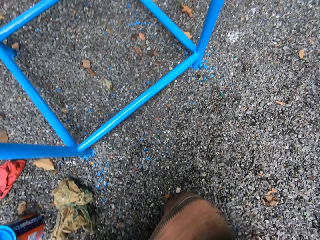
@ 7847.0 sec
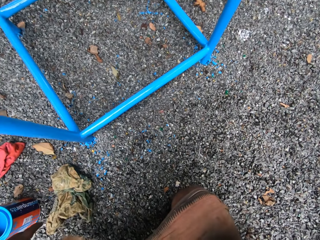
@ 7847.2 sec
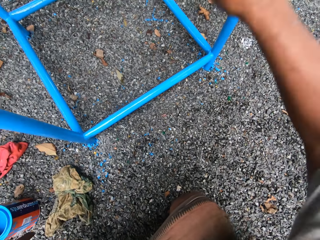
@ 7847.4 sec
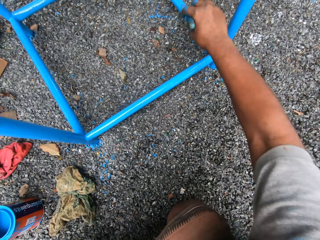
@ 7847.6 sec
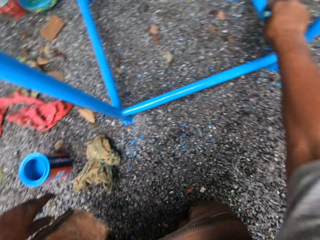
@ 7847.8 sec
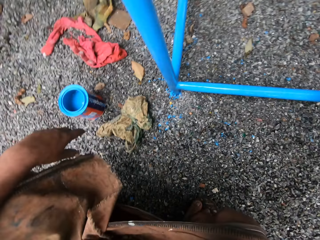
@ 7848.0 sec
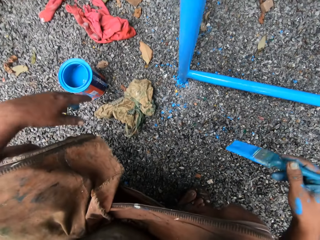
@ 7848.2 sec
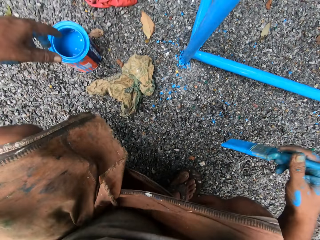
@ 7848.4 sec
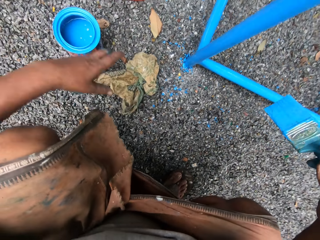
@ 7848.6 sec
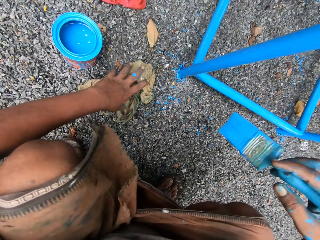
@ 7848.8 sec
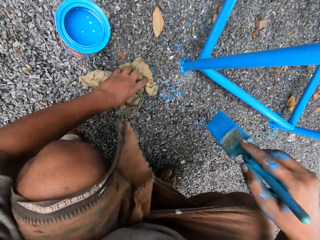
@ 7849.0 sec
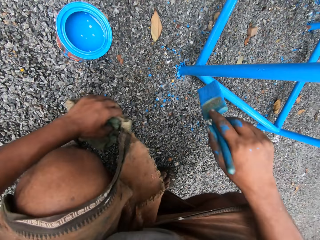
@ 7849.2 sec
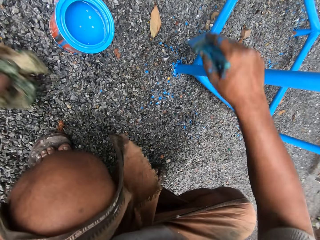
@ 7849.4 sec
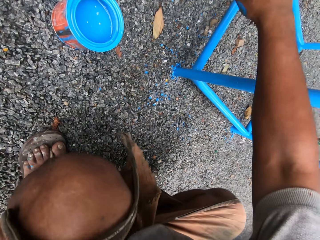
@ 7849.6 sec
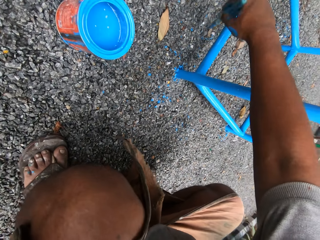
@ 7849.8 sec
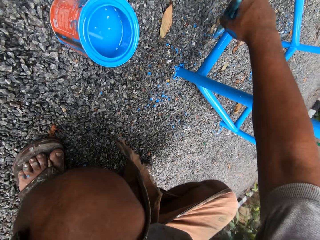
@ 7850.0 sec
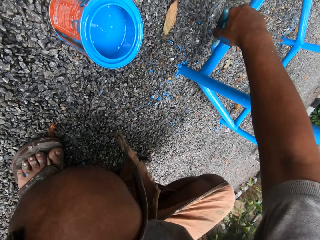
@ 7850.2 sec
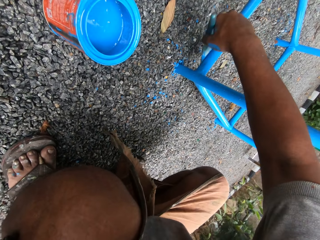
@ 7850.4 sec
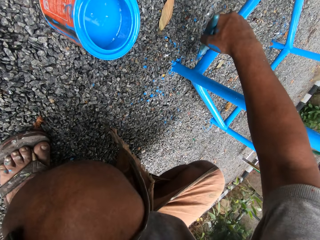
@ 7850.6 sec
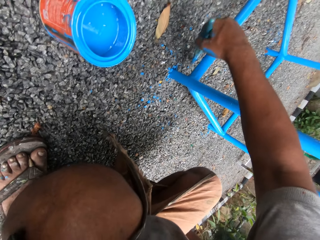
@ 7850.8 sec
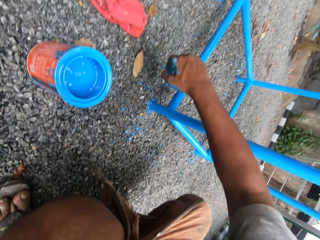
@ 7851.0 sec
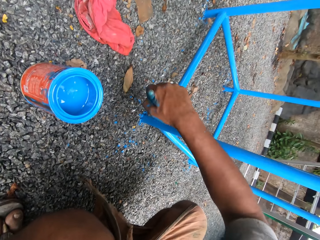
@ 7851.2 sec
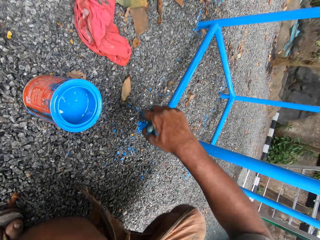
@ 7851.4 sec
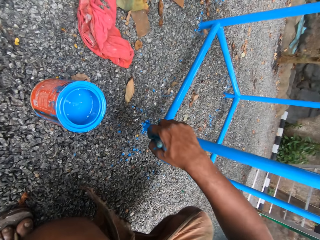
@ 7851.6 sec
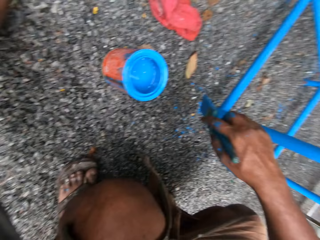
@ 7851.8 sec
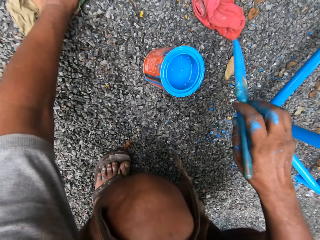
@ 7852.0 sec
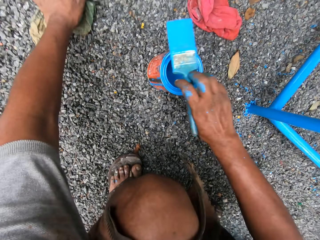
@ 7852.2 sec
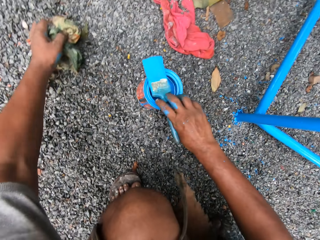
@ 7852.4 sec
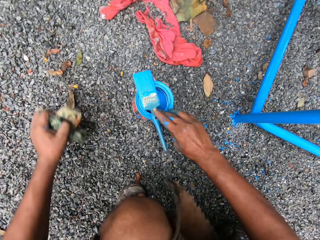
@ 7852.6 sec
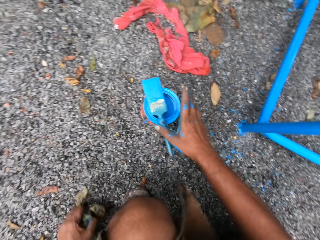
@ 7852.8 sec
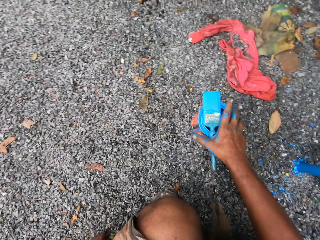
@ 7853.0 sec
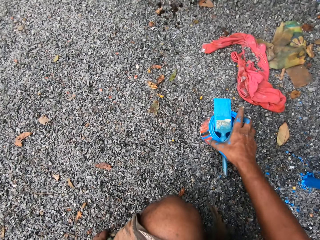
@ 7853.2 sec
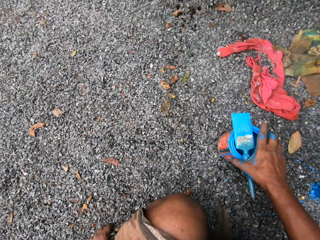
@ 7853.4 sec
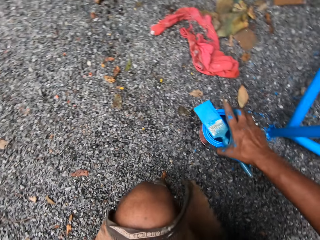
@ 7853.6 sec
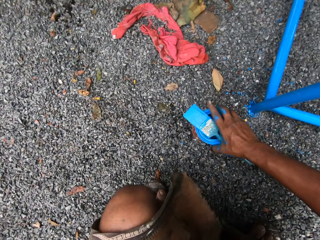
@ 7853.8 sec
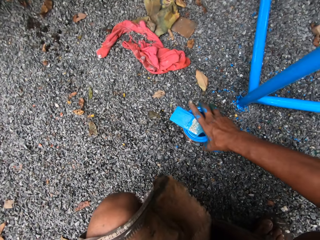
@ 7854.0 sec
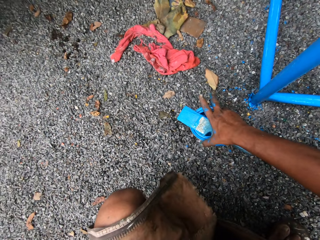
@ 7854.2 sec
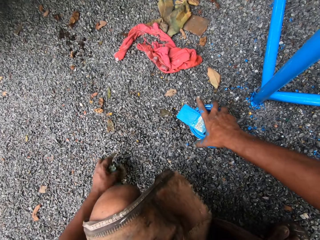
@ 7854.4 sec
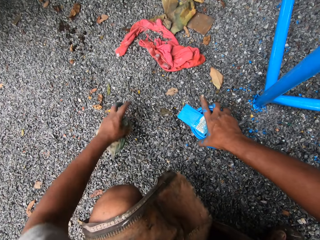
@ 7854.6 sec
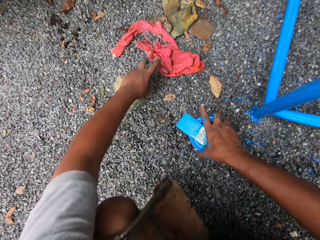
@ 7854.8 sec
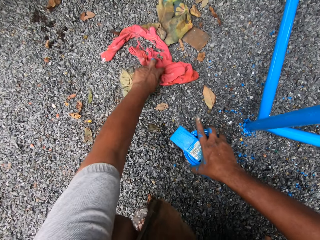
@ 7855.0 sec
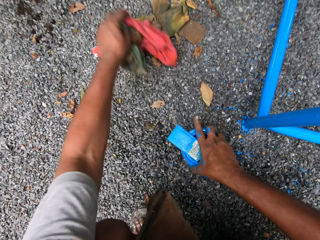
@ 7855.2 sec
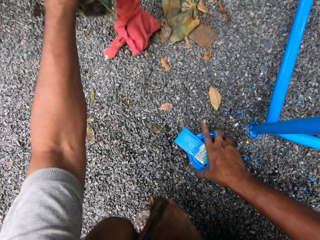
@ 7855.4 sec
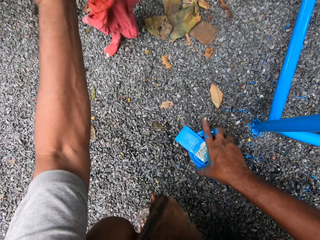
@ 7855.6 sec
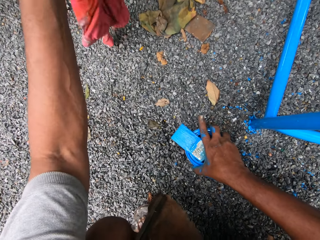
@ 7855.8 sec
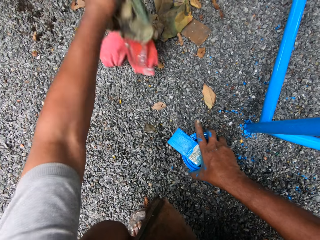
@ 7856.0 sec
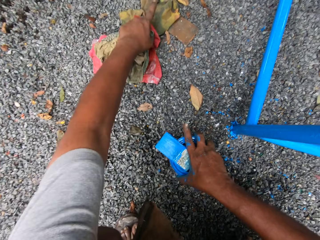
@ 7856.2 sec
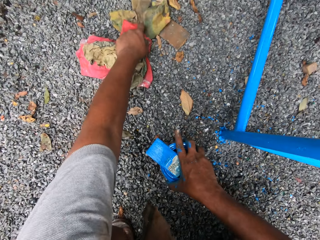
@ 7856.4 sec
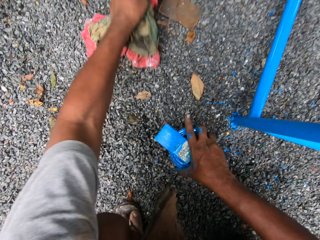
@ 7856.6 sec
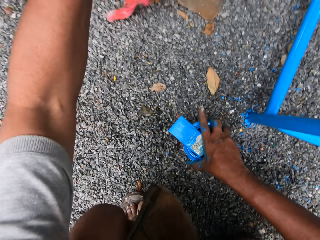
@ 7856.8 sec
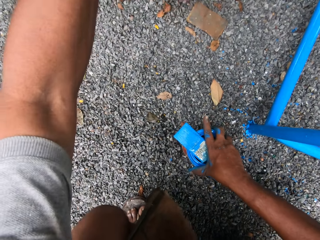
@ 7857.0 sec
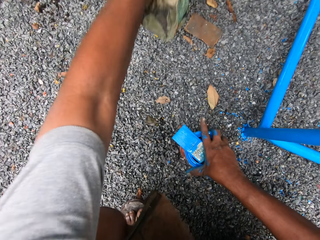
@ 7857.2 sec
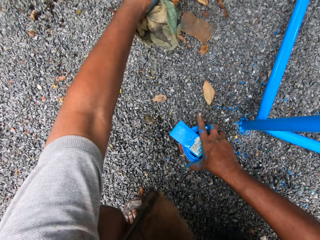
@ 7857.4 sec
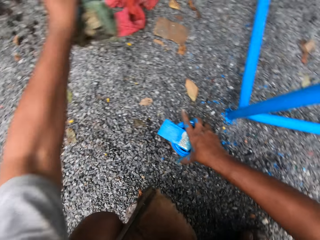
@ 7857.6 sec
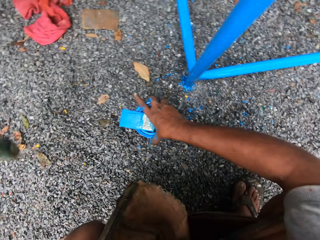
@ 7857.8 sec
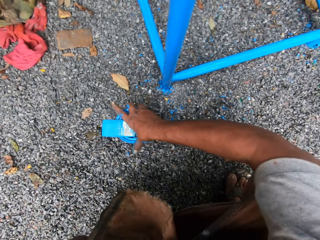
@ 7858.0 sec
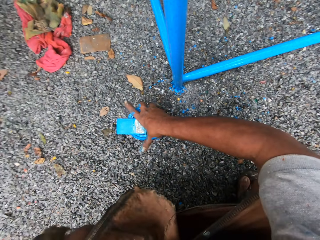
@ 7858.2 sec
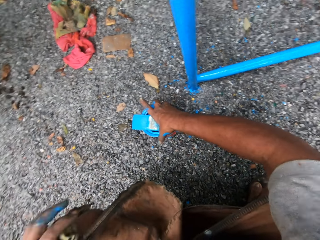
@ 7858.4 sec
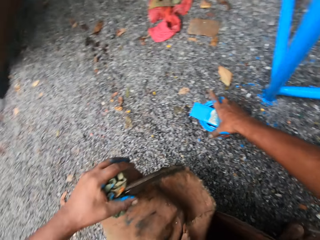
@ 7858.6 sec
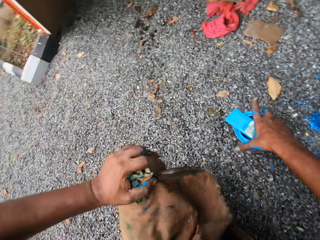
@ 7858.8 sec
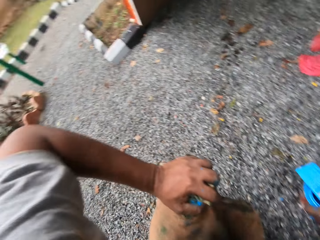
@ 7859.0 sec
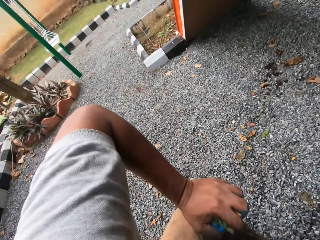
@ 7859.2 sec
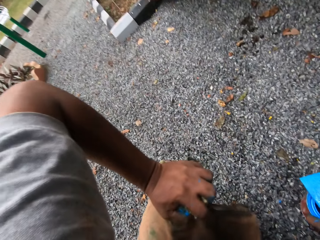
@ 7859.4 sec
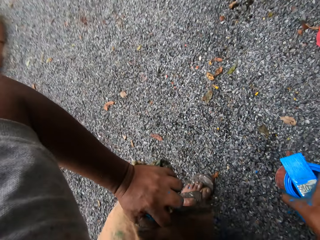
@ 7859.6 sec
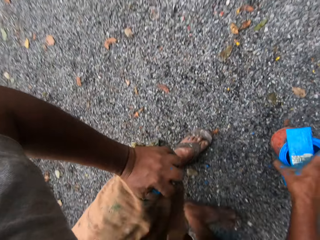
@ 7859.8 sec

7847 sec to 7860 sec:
The camera wearer takes the cloth from the ground with his left hand. He paints the stand of the slide with the brush in his right hand. He takes the cloth from the ground with his left hand. He puts the brush on the can of blue paint on the ground with his right hand. He takes the can of blue paint from the ground with his right hand. He puts the can of blue paint on the ground with his right hand. He takes the cloth from the ground with his left hand. He does so again. He puts the cloths on the ground with his left hand.

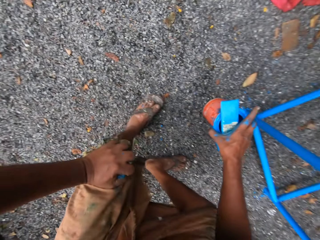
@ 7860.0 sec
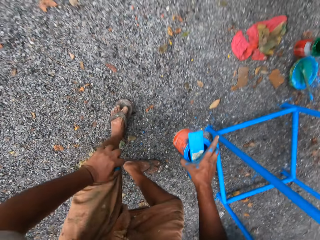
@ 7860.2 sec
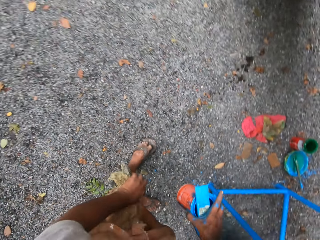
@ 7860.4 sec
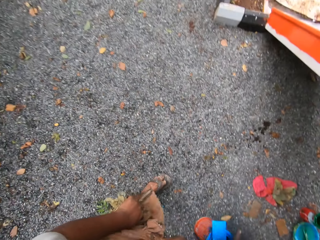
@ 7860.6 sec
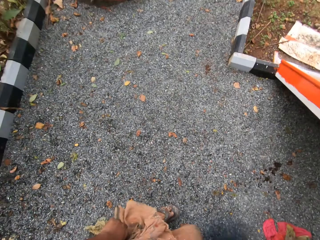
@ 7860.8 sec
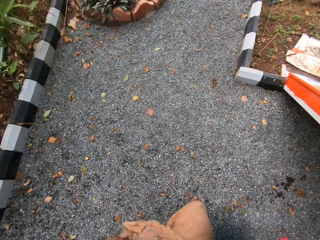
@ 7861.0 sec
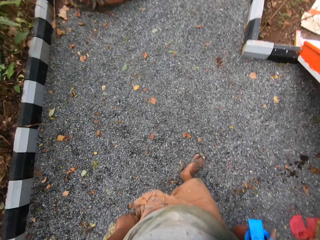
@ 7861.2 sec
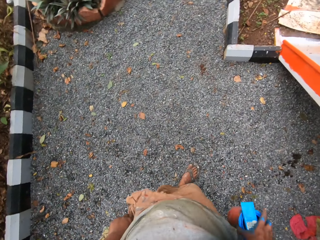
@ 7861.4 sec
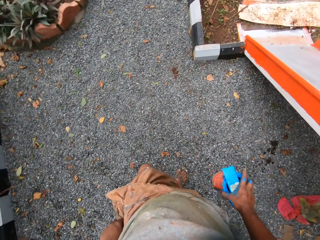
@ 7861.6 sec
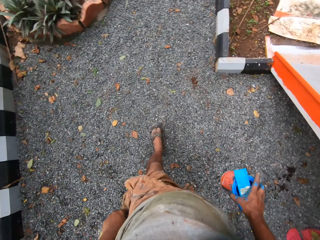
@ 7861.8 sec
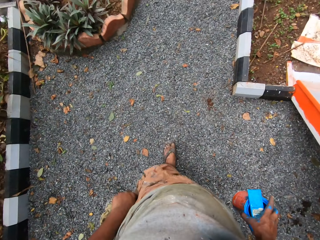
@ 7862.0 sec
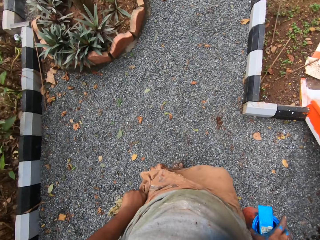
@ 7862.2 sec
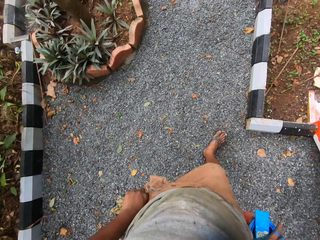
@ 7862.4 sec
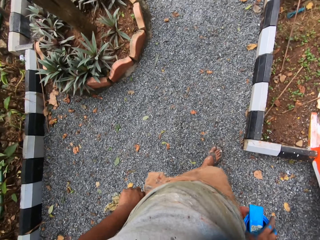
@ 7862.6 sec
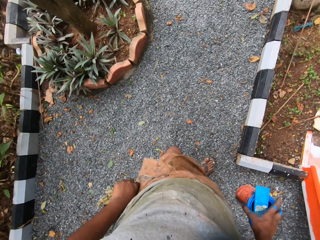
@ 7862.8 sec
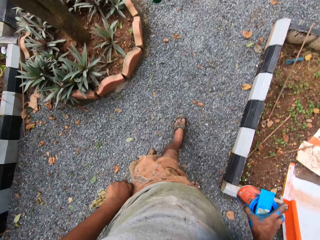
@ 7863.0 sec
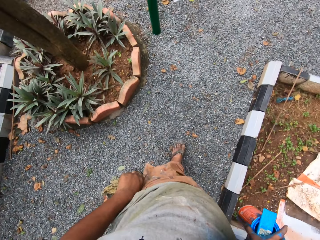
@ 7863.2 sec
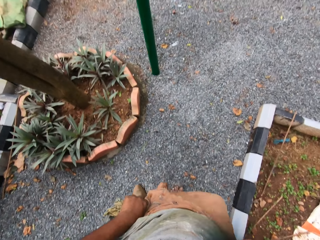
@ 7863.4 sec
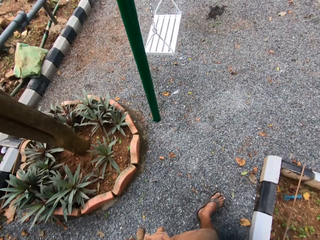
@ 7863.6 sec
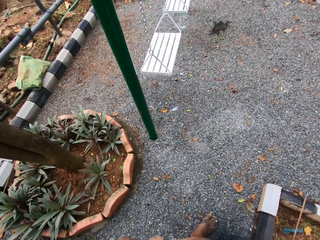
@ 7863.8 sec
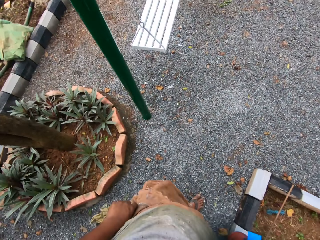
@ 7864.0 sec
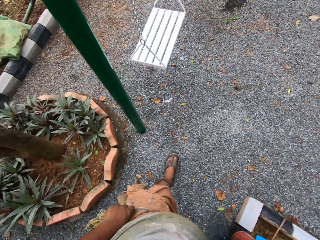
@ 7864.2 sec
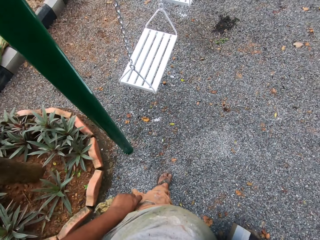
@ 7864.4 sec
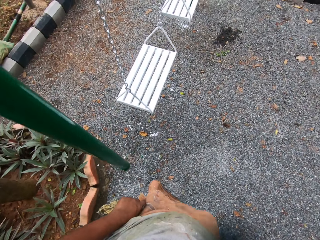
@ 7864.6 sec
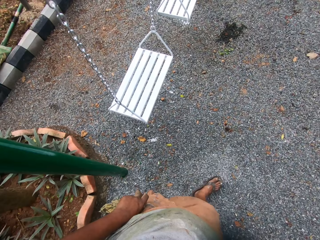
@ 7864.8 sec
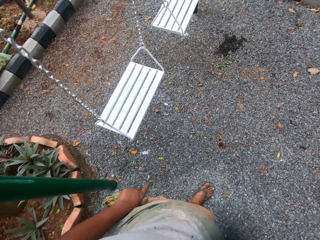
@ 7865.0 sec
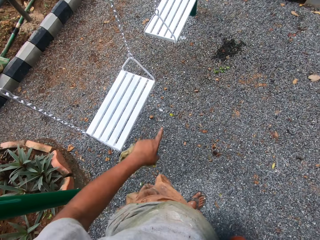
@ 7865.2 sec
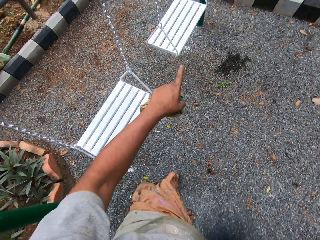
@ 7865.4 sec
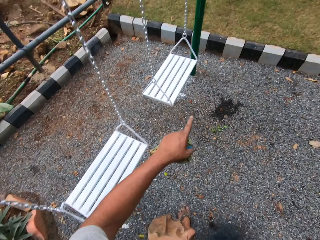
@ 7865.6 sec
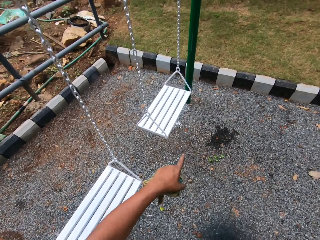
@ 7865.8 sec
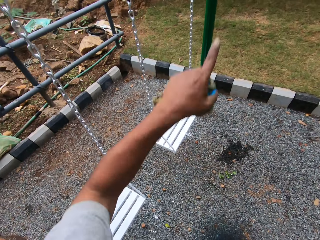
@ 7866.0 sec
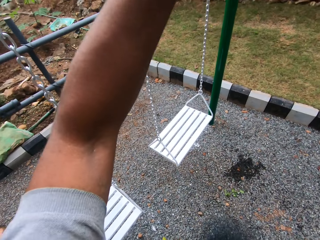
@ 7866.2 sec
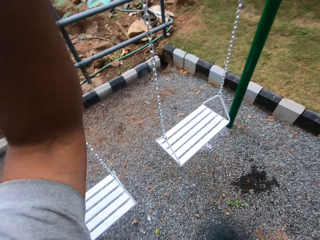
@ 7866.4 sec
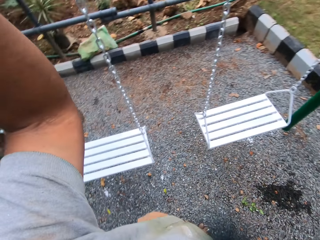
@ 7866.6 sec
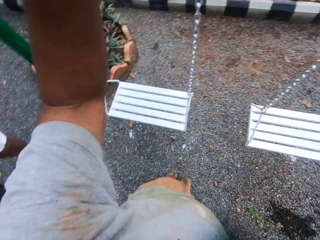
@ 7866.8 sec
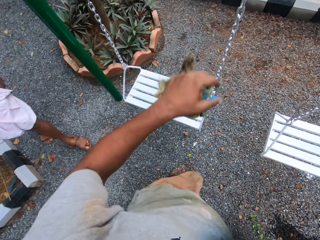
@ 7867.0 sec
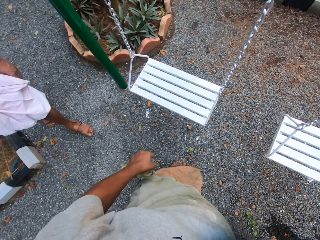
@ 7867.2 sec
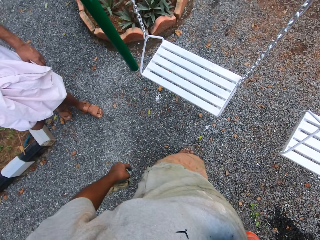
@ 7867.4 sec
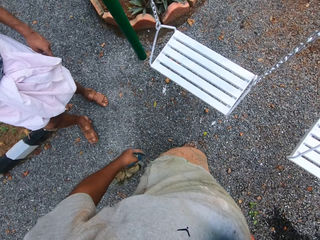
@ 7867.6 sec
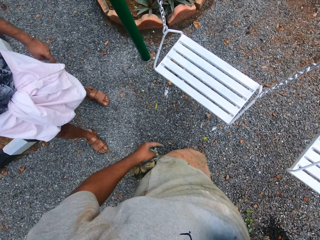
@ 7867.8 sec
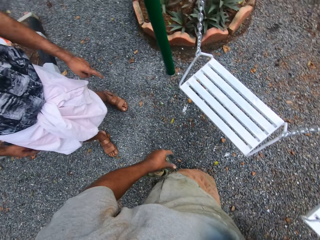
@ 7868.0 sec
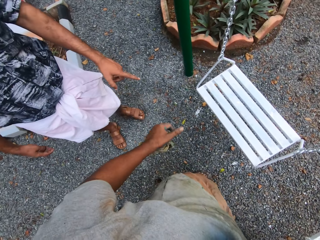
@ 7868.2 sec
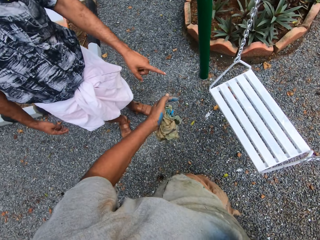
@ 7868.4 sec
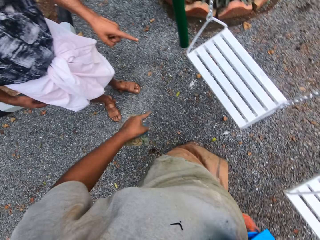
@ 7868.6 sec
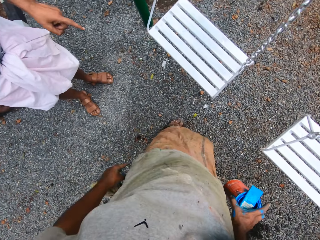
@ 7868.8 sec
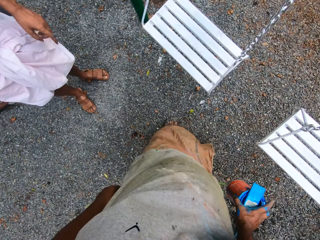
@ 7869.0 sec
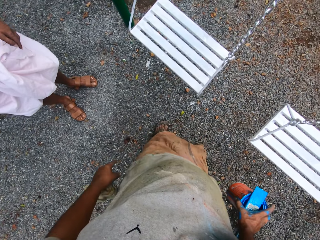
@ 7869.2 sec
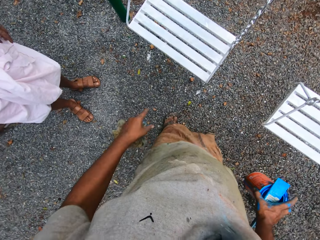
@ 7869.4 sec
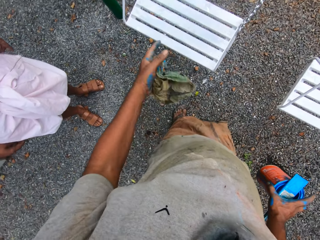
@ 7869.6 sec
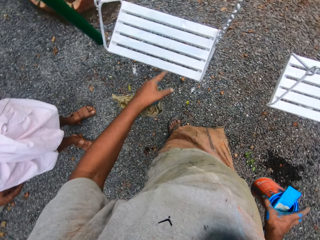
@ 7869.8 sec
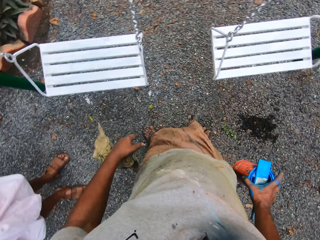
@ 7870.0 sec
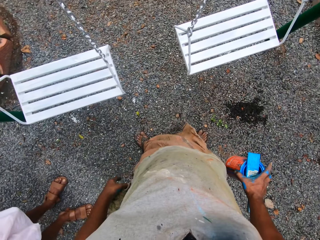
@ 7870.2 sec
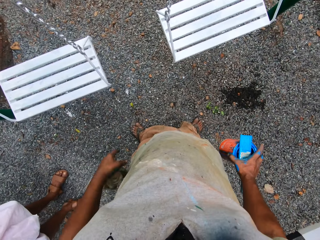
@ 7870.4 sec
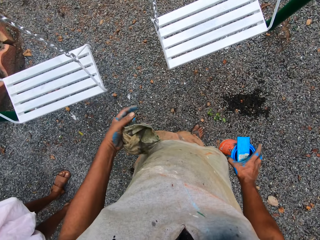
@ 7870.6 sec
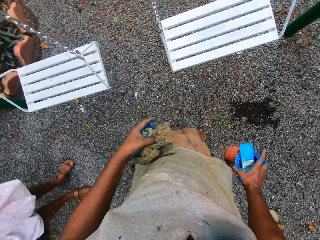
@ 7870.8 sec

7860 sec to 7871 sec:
The camera wearer walks around. He points at a swing with his left hand. The man points at the swing with his left hand. The camera wearer talks to the man. He points at the swing with his left hand.
